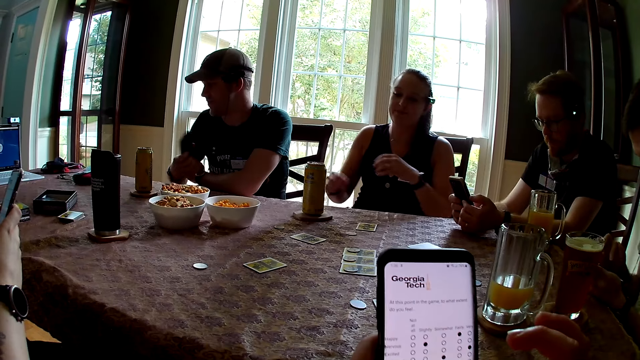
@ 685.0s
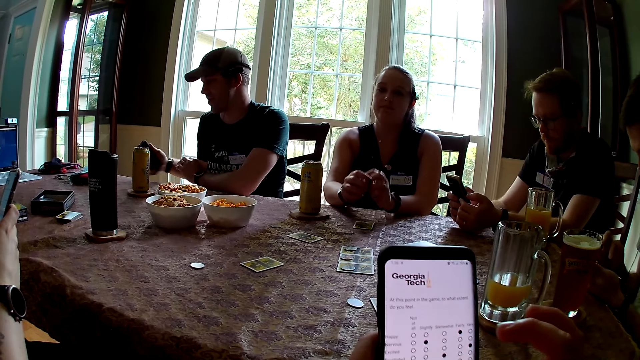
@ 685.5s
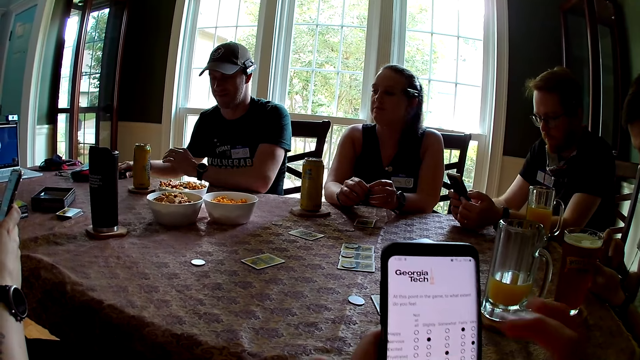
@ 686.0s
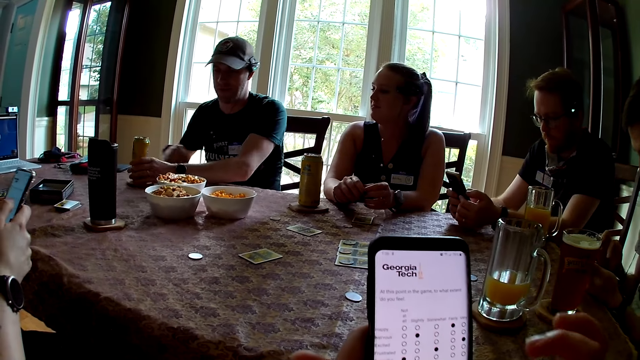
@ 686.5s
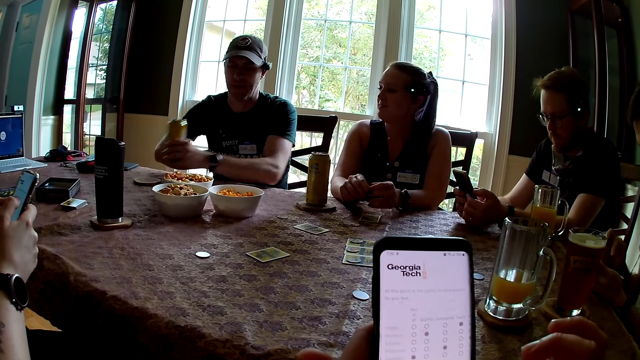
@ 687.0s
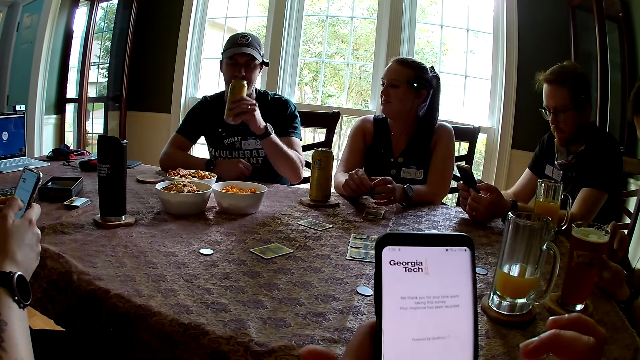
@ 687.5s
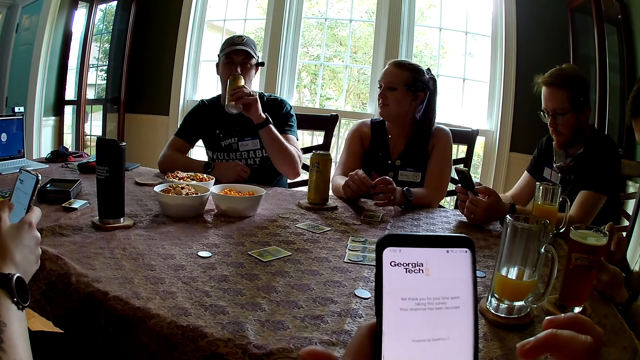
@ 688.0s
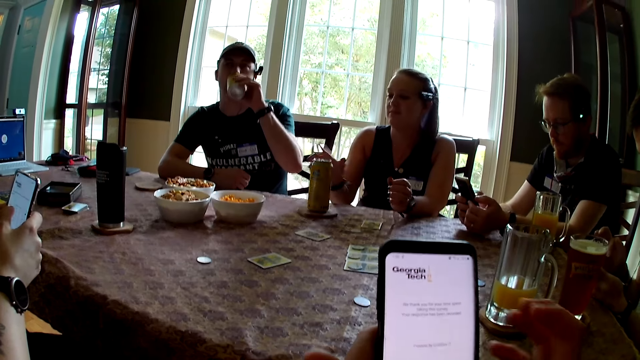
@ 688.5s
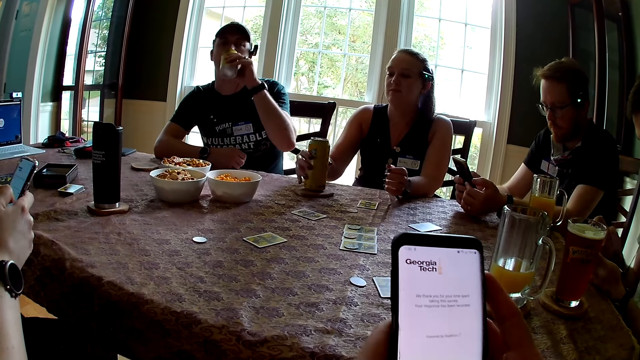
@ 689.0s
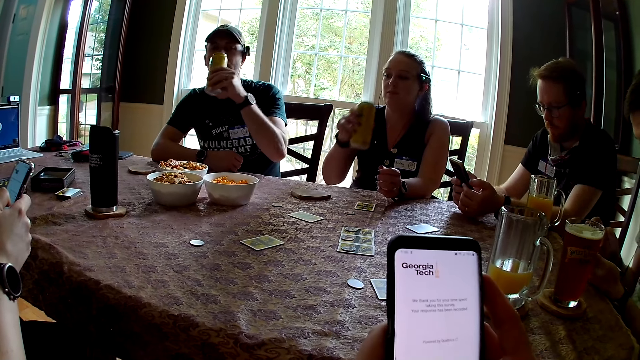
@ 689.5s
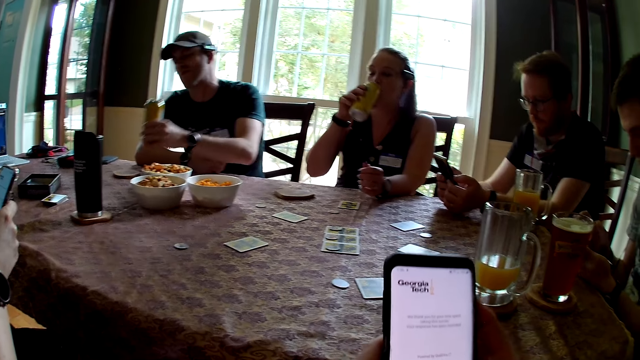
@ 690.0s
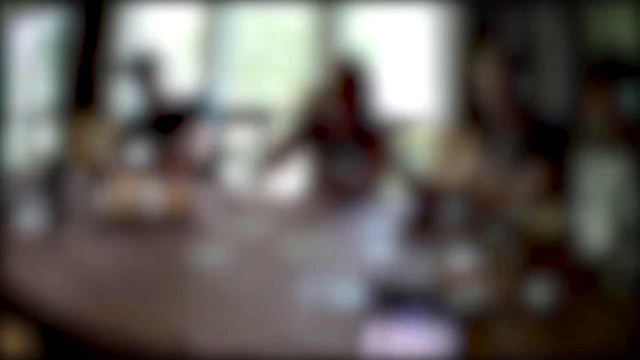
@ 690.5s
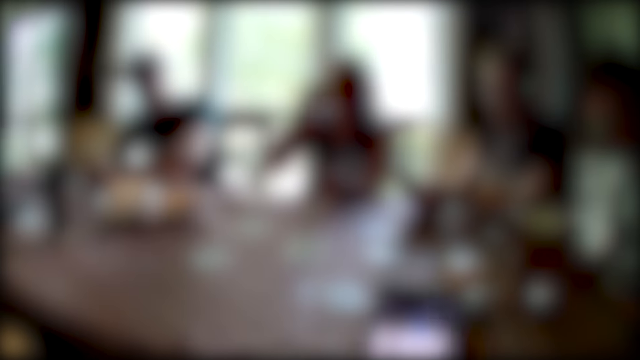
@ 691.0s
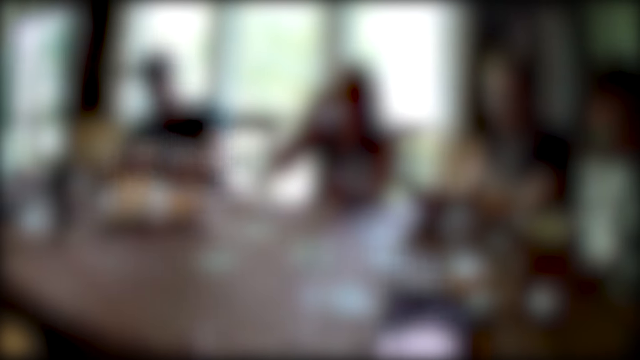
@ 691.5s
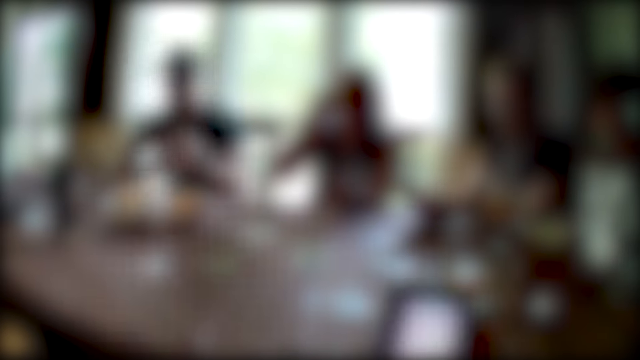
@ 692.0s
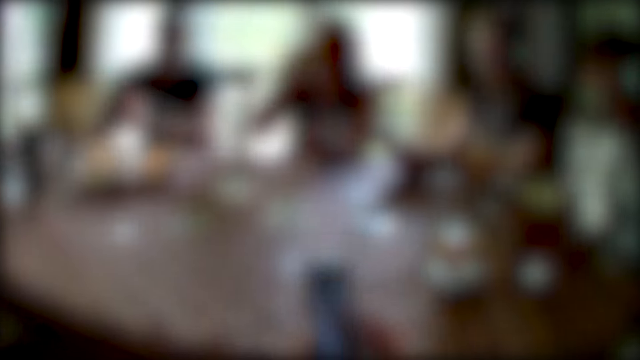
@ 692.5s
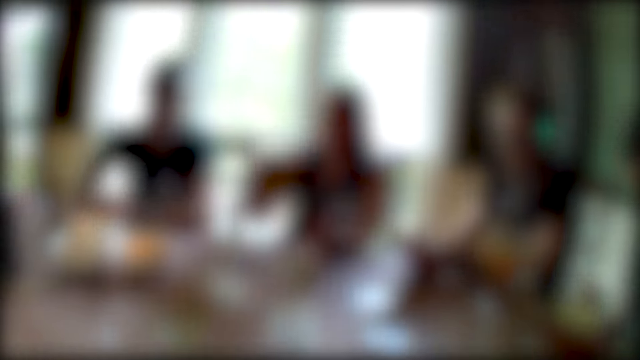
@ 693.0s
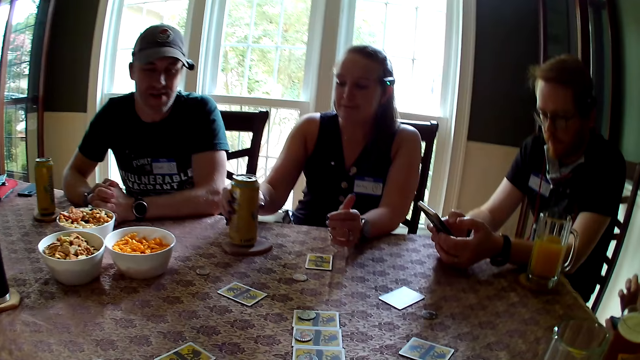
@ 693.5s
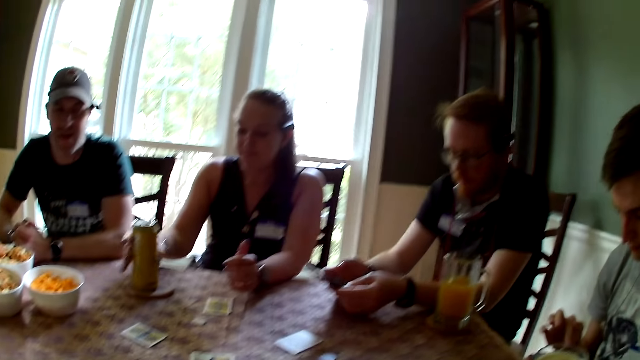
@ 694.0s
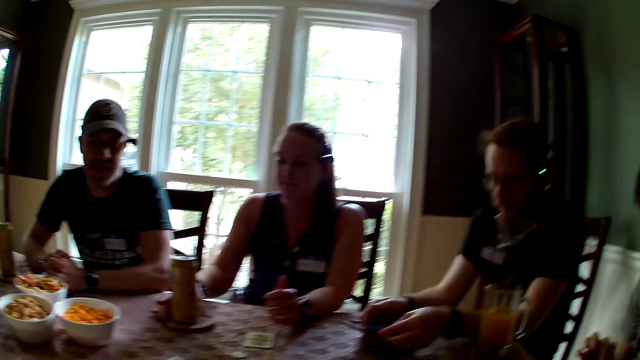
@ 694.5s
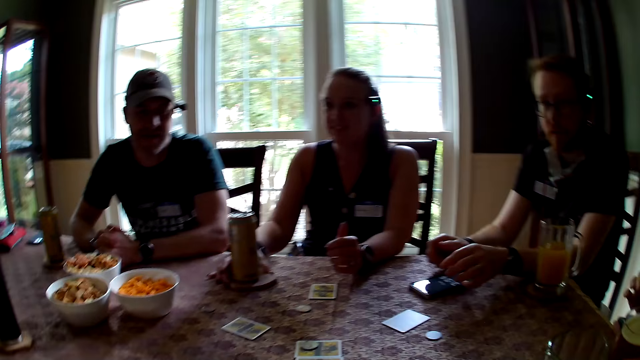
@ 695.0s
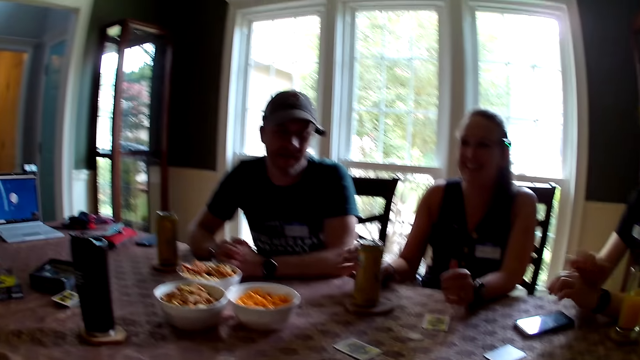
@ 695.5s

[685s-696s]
A woman places both hands on the table. A man keeps his phone on the table with his left hand. The man carries a soda or can from a coaster on the table with his left hand. The man drinks from the can in the left hand. The woman carries a soda from a coaster on the table with her right hand. The woman drinks from the can in the right hand. The man drops the soda on the coaster. The woman drops the soda on the coaster. Another man drops his phone on the table.

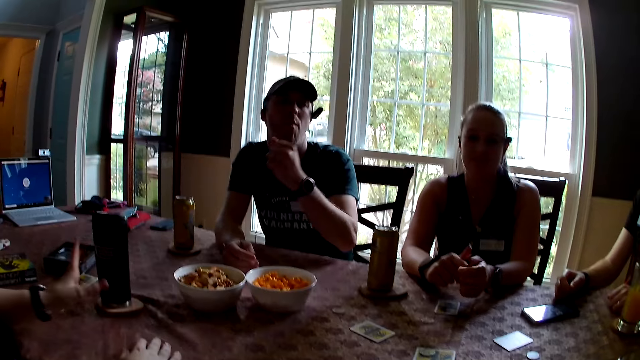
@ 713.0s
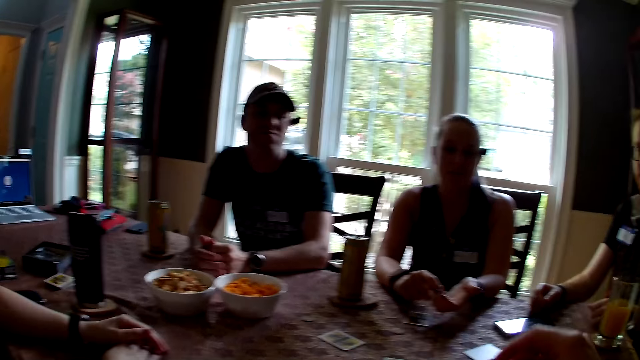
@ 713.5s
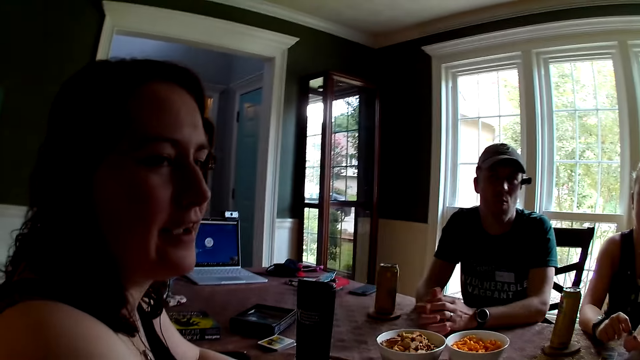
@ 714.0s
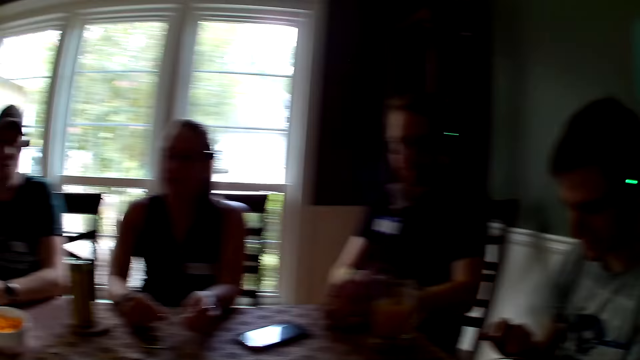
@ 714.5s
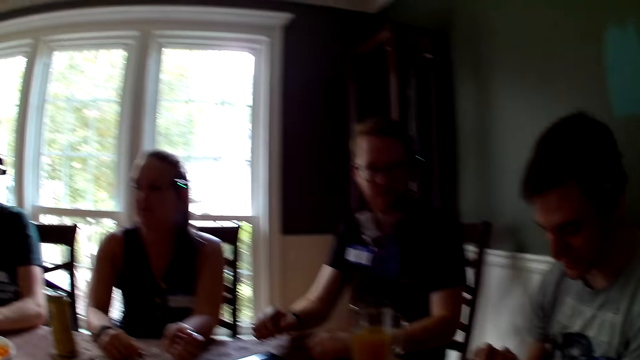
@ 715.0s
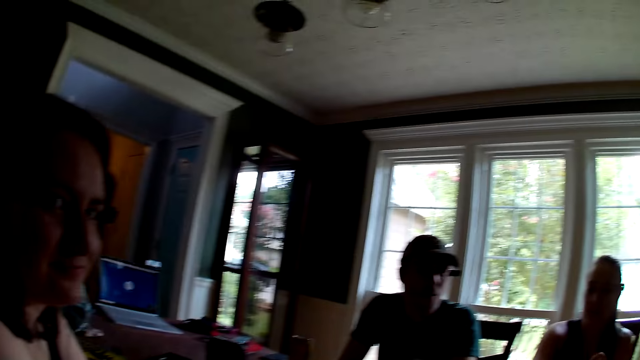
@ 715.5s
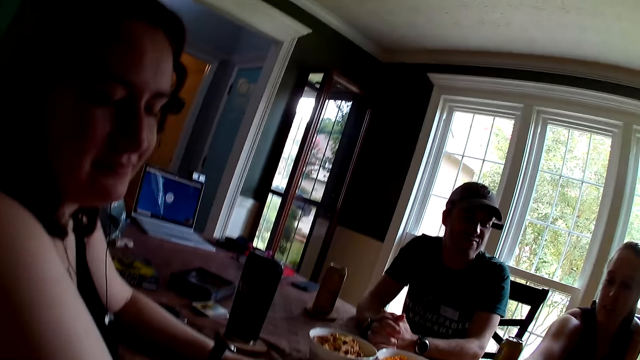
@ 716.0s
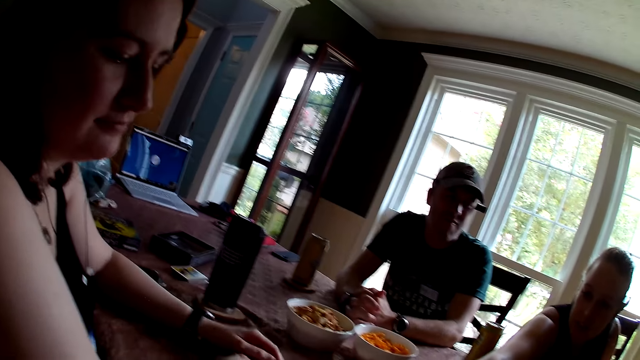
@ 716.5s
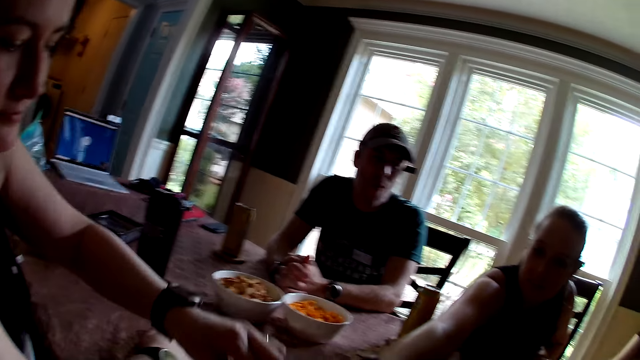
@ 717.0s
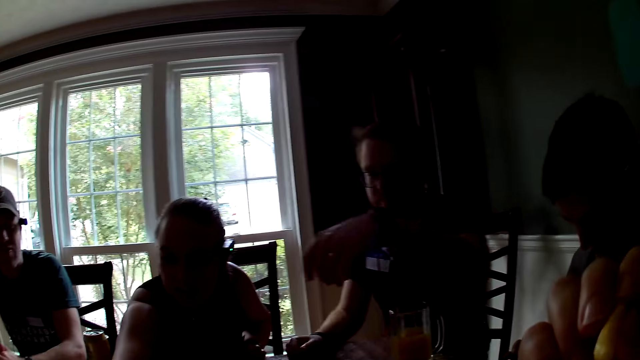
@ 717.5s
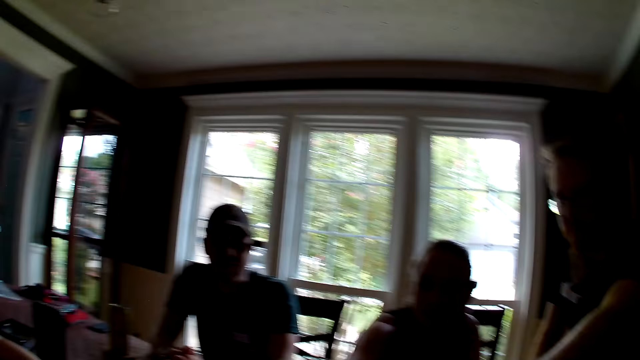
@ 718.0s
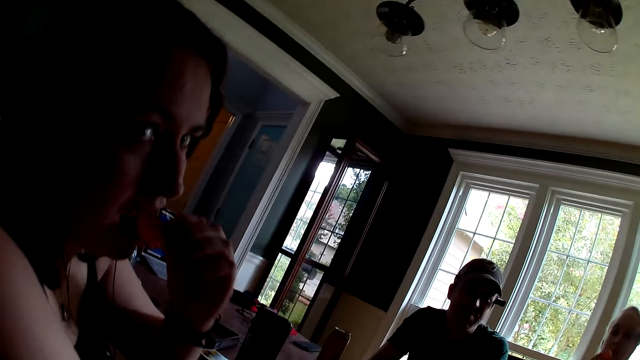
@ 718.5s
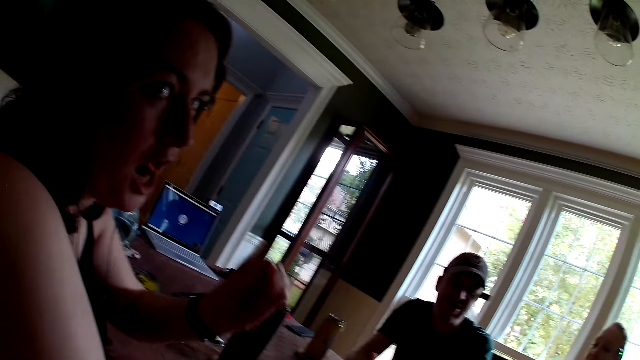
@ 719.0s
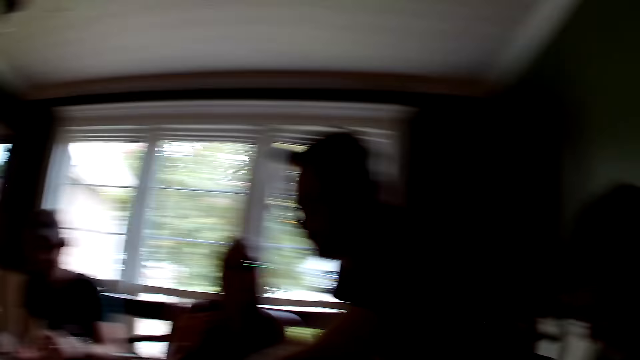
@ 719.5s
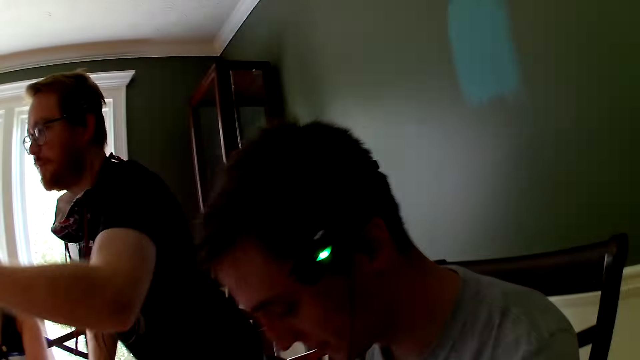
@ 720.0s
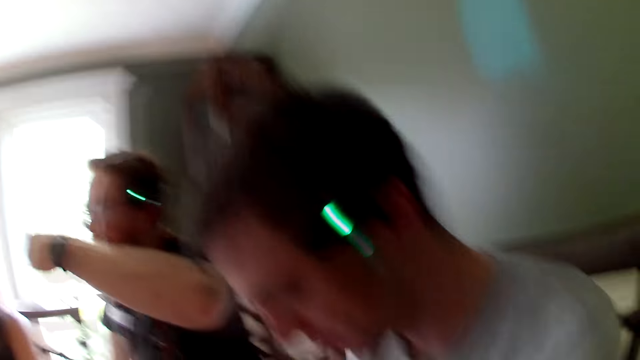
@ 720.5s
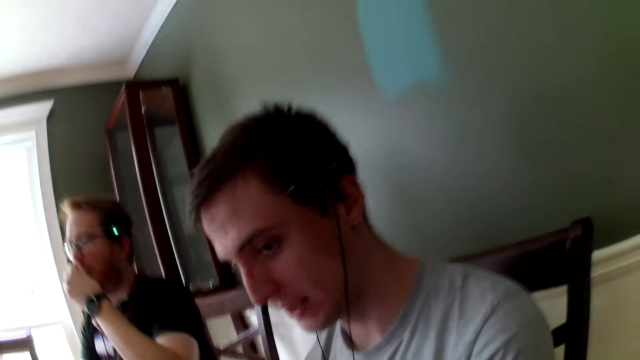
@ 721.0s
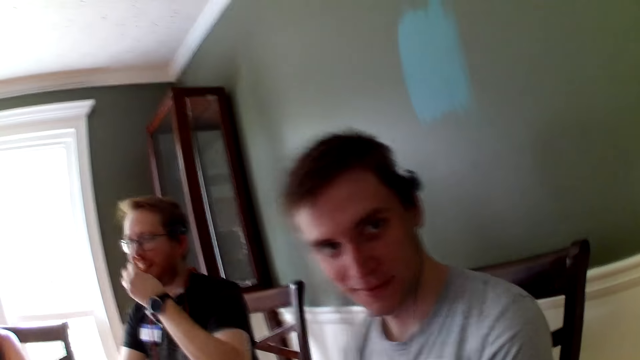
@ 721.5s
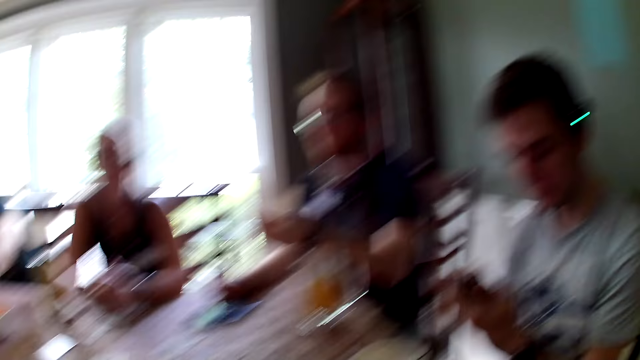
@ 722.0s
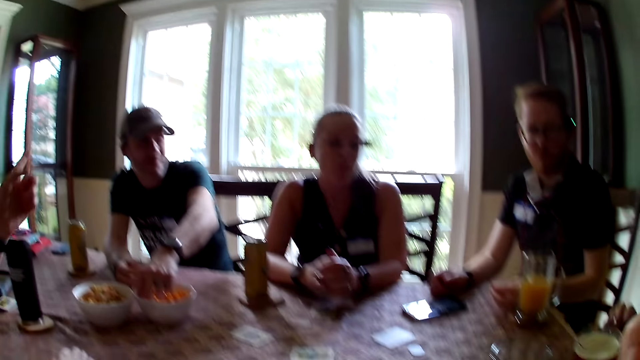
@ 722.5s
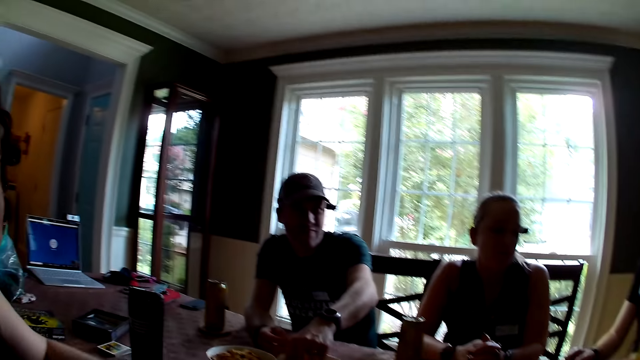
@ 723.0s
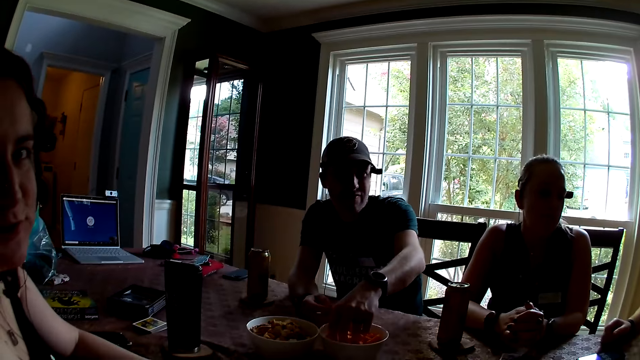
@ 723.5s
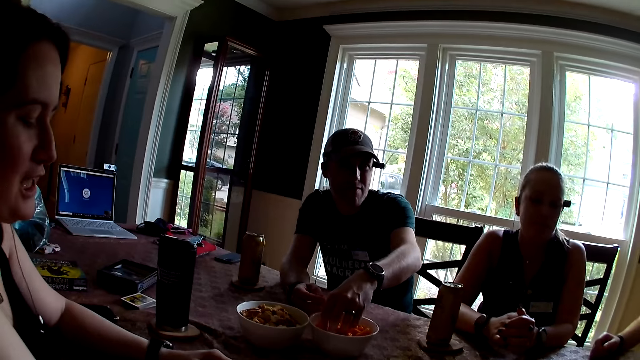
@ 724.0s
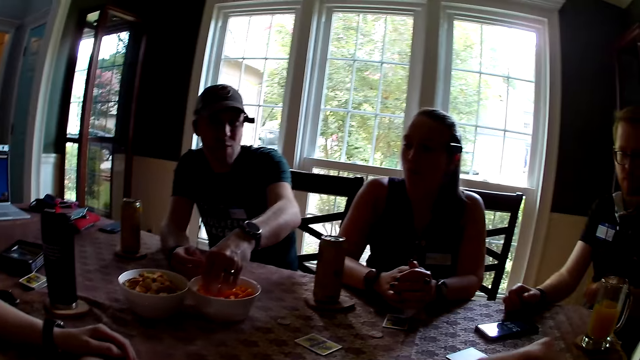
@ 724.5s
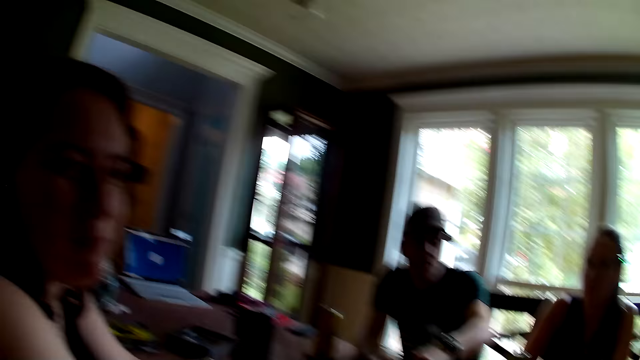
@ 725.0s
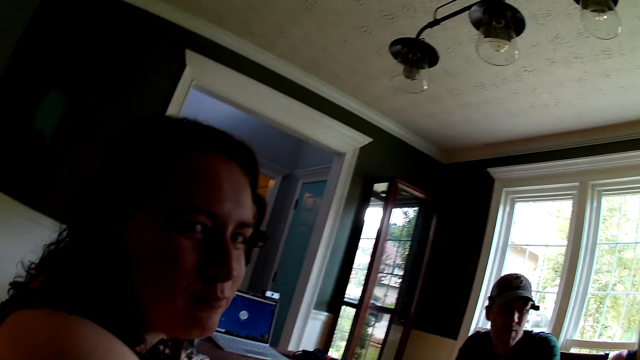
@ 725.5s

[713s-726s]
The camera wearer looks around. A man speaks to the group of people at the table. Another man stands up. A man stretches the left hand. The camera wearer looks around. A woman eats a snack with her left hand. The camera wearer looks around. The man eats with the left hand. The camera wearer looks around. The woman raises the right hand. Another man touches the snack with his left hand and carries the snack with his left hand. The camera wearer looks around.
